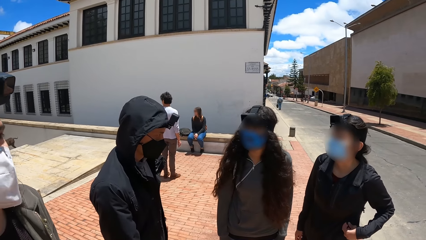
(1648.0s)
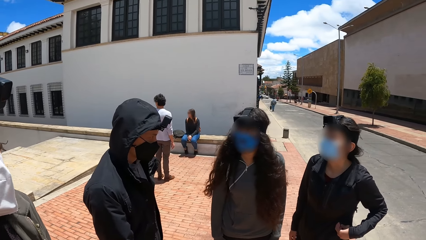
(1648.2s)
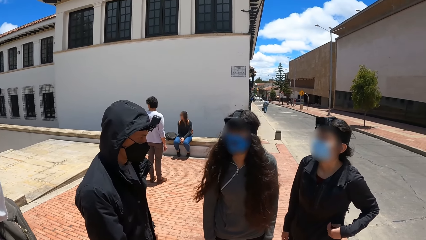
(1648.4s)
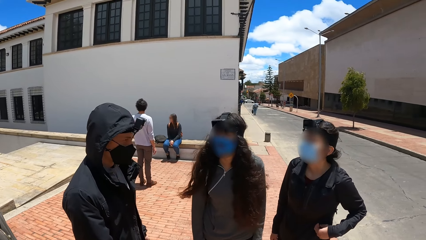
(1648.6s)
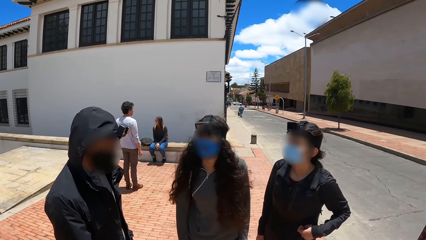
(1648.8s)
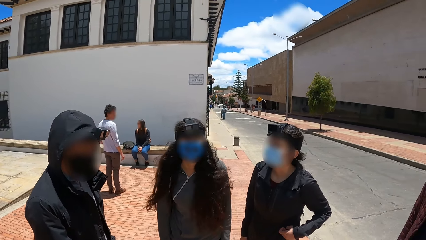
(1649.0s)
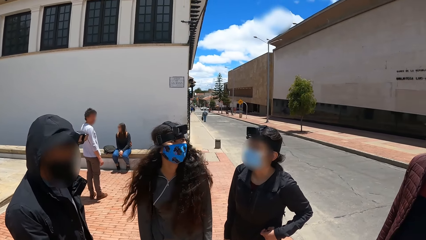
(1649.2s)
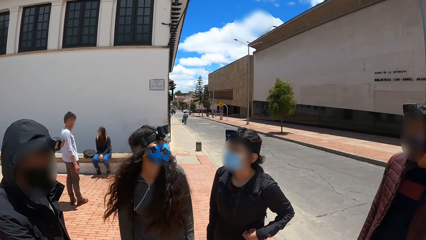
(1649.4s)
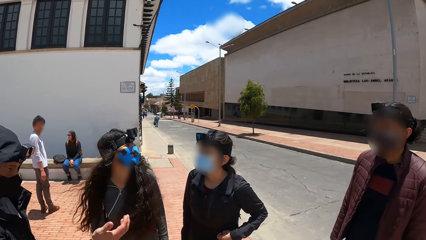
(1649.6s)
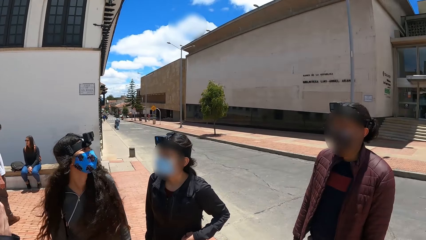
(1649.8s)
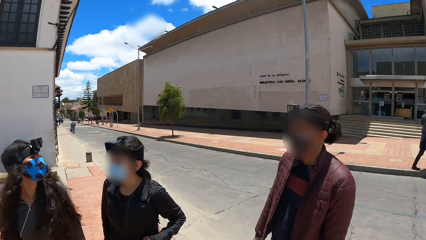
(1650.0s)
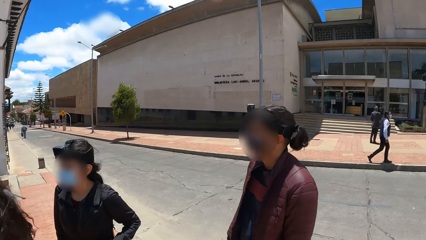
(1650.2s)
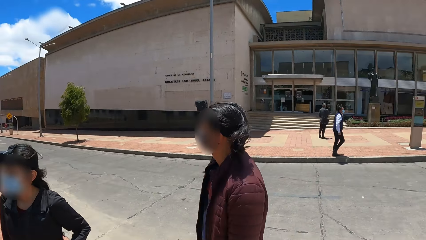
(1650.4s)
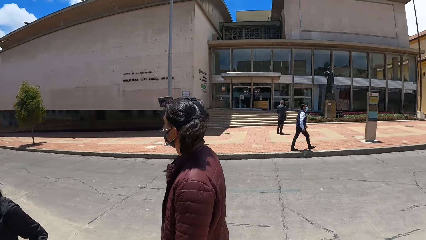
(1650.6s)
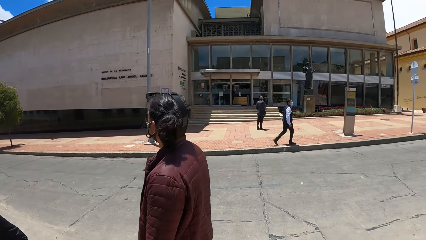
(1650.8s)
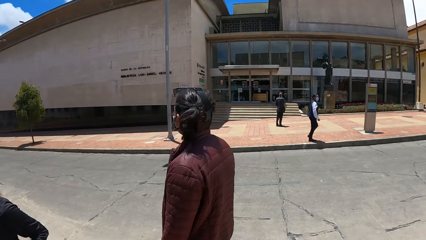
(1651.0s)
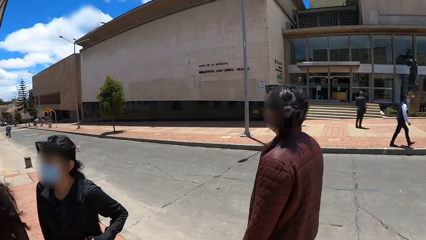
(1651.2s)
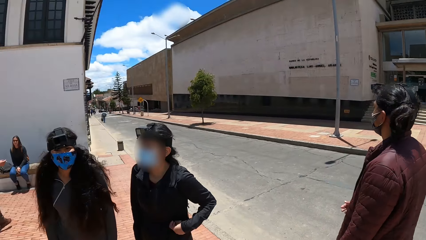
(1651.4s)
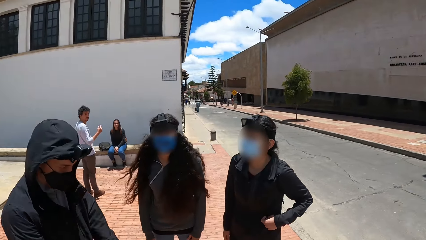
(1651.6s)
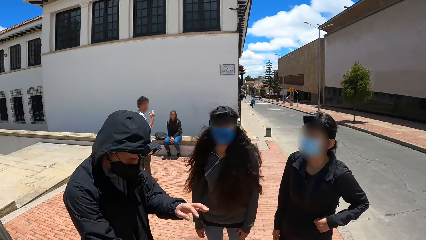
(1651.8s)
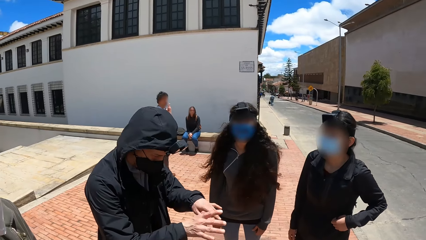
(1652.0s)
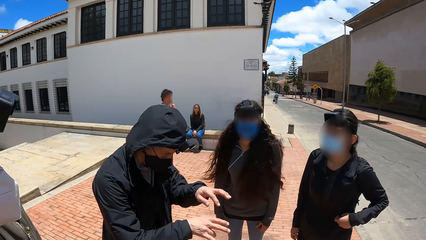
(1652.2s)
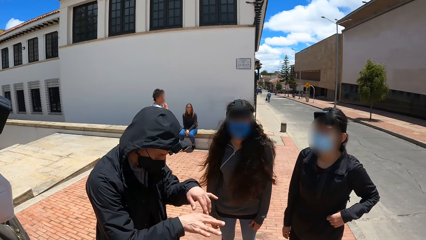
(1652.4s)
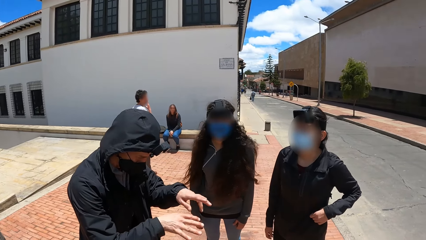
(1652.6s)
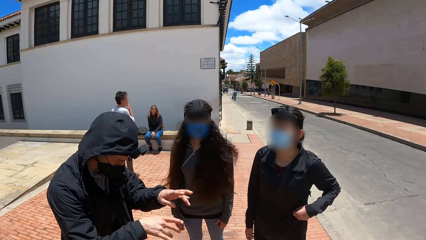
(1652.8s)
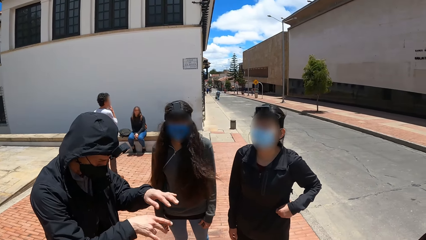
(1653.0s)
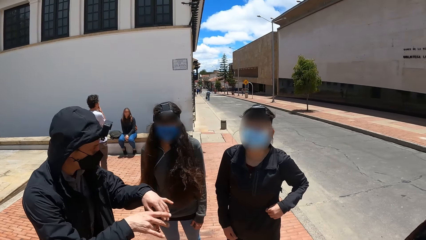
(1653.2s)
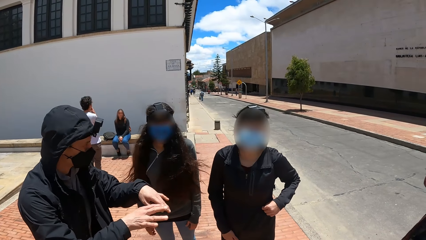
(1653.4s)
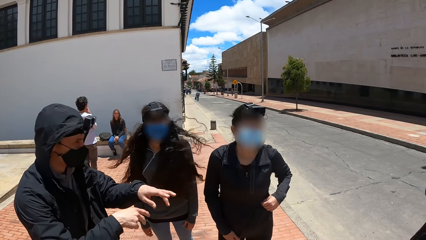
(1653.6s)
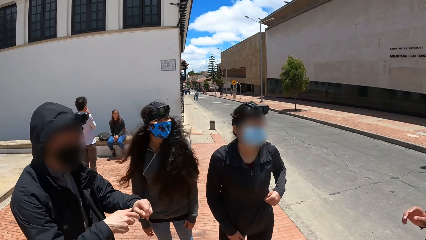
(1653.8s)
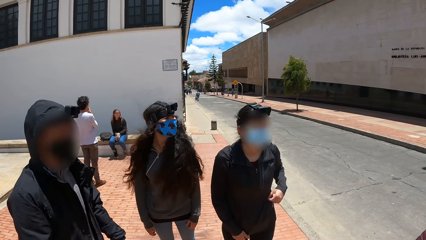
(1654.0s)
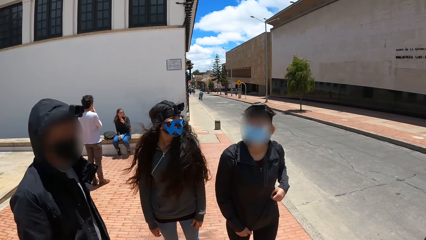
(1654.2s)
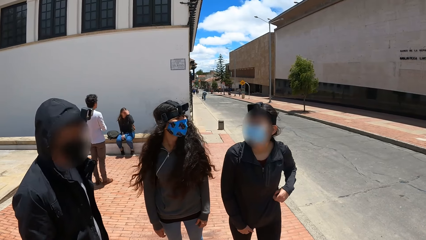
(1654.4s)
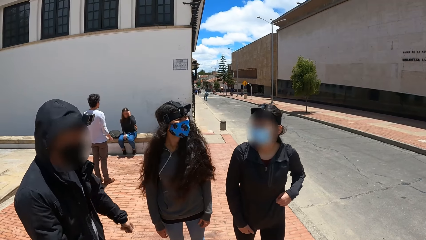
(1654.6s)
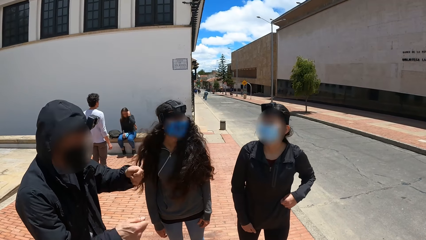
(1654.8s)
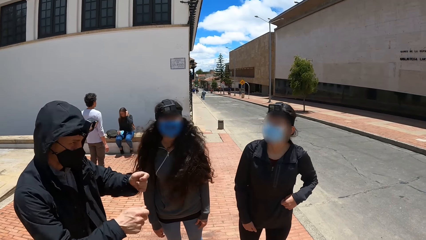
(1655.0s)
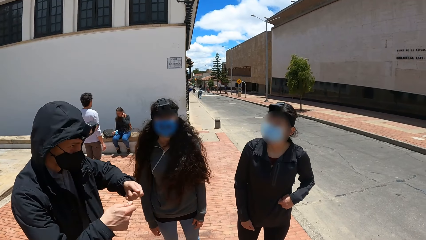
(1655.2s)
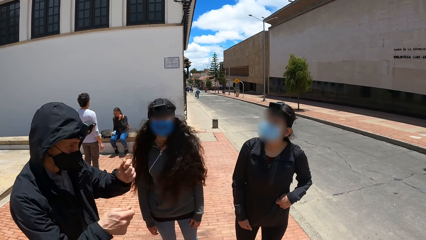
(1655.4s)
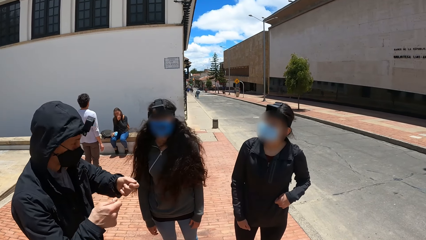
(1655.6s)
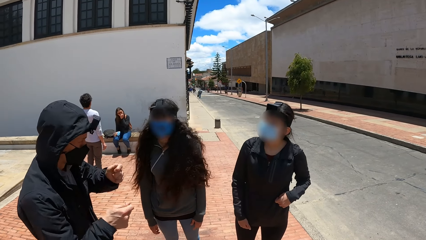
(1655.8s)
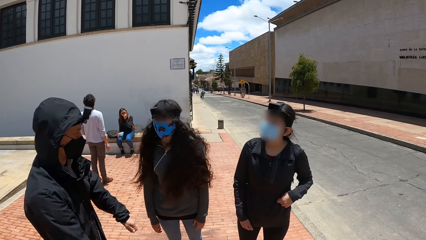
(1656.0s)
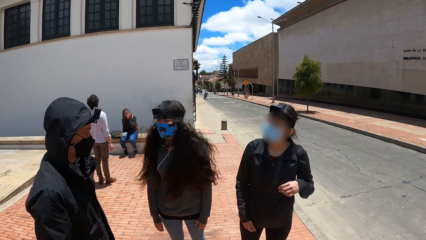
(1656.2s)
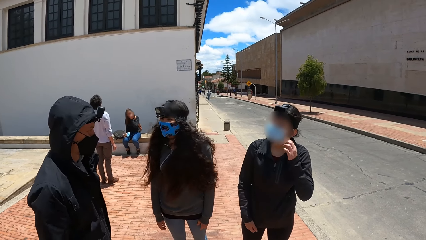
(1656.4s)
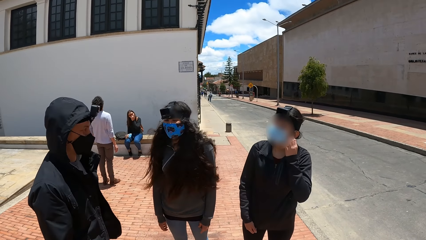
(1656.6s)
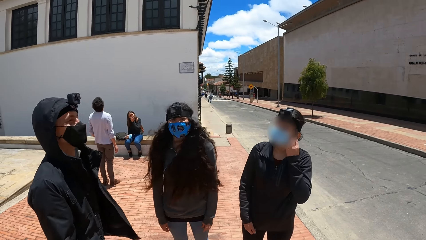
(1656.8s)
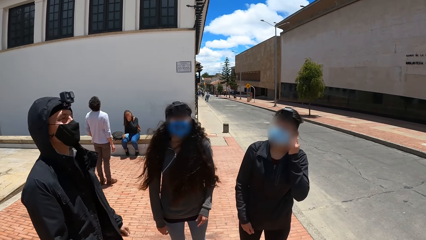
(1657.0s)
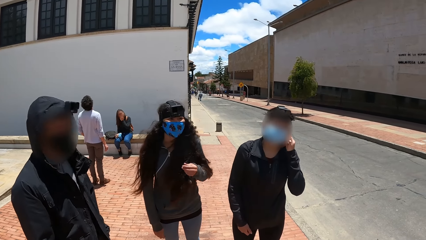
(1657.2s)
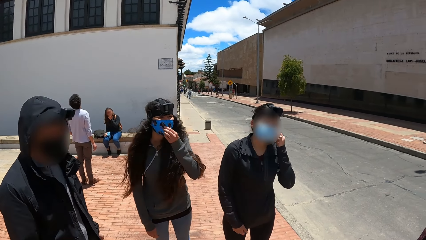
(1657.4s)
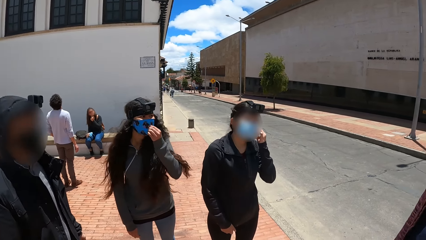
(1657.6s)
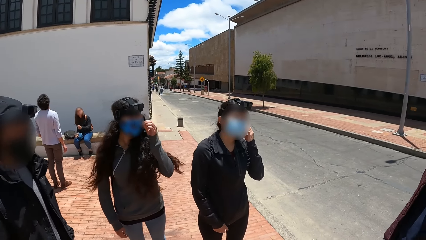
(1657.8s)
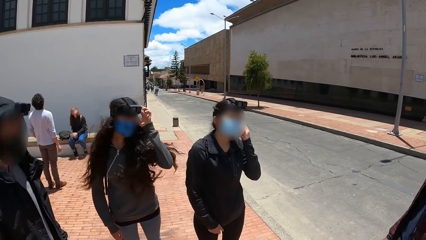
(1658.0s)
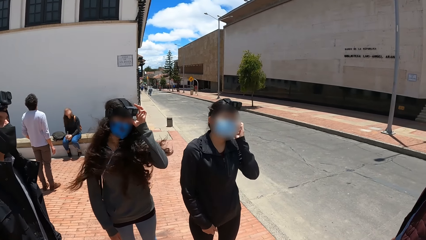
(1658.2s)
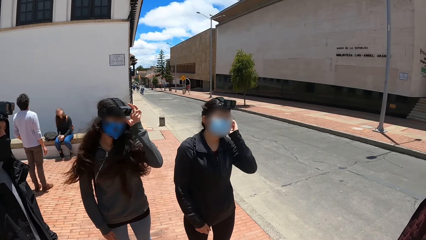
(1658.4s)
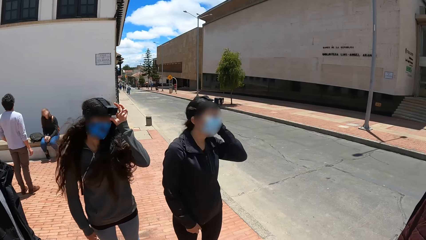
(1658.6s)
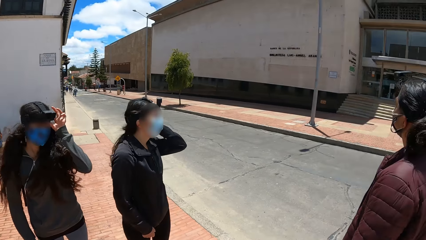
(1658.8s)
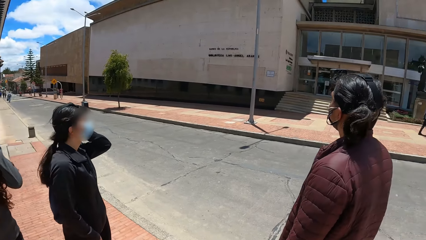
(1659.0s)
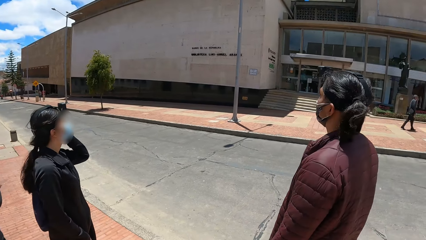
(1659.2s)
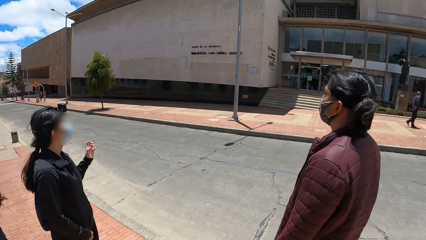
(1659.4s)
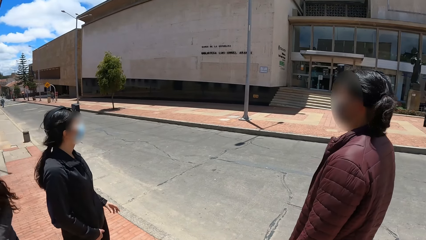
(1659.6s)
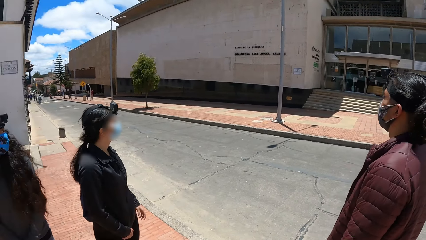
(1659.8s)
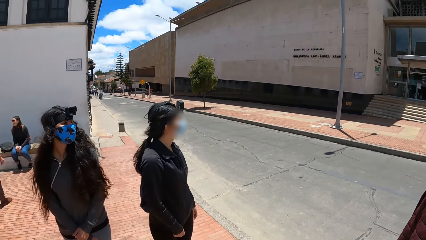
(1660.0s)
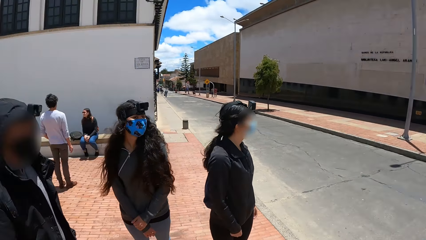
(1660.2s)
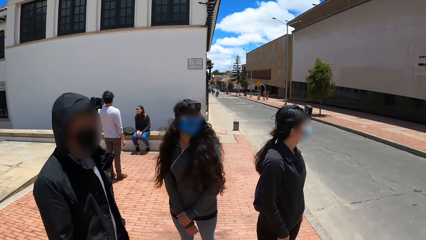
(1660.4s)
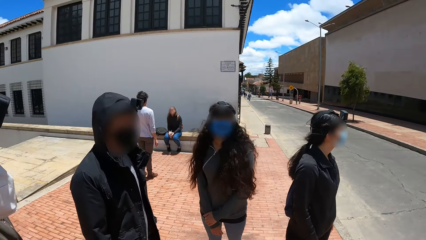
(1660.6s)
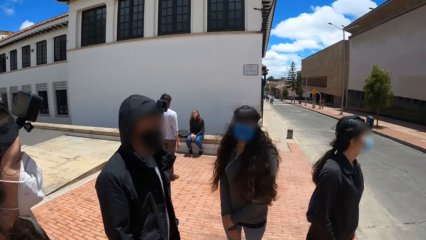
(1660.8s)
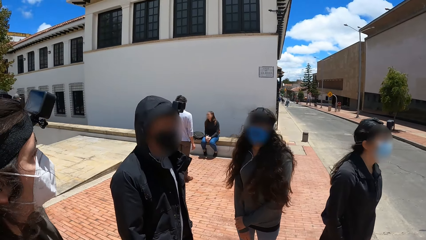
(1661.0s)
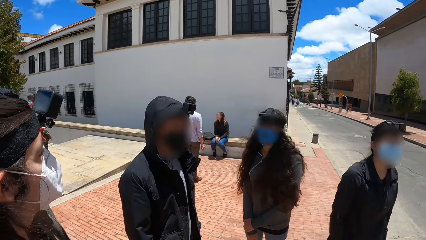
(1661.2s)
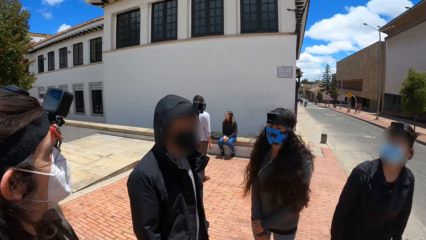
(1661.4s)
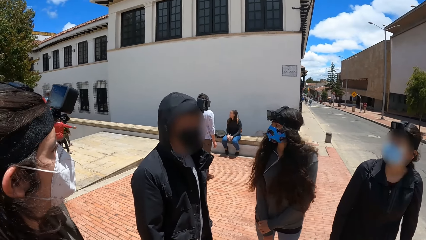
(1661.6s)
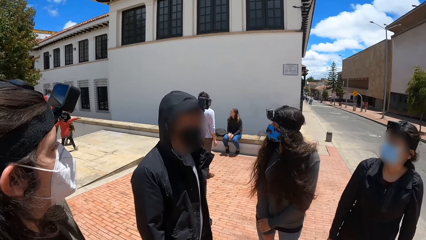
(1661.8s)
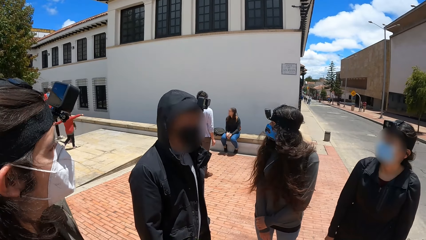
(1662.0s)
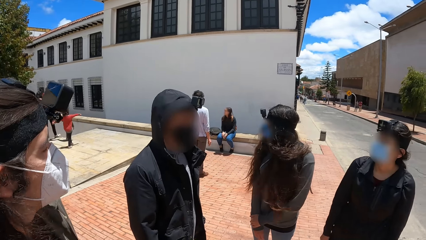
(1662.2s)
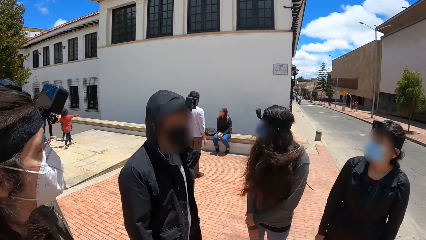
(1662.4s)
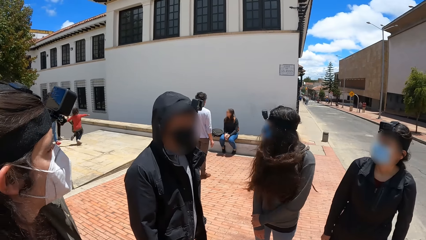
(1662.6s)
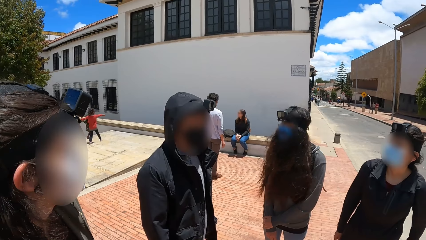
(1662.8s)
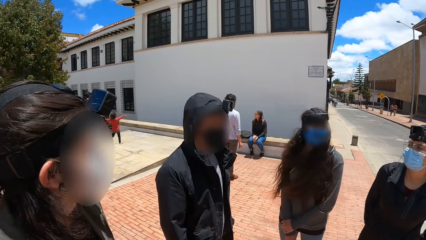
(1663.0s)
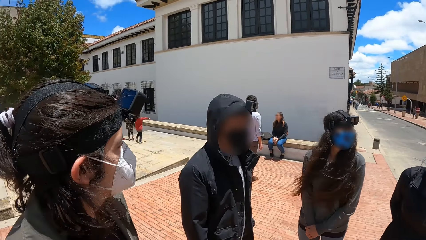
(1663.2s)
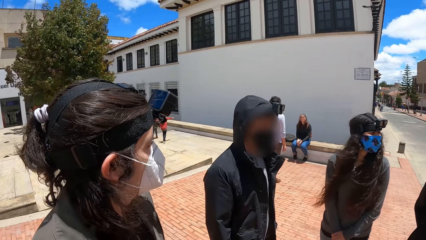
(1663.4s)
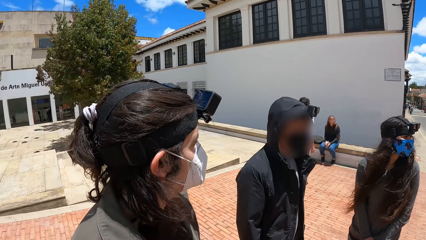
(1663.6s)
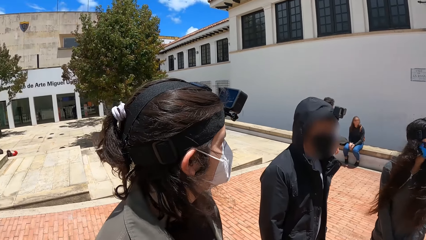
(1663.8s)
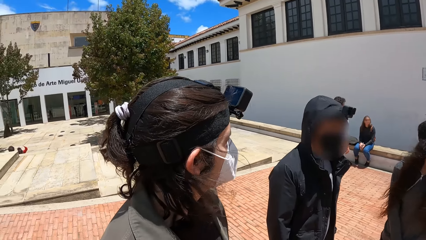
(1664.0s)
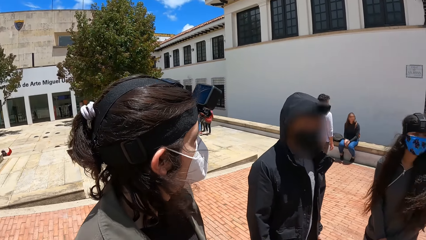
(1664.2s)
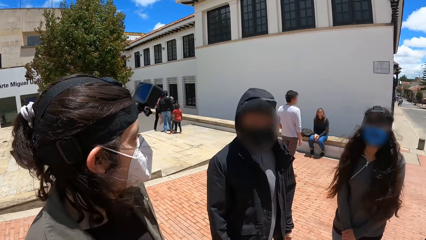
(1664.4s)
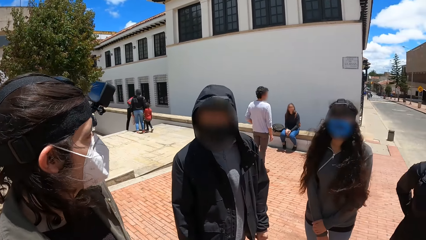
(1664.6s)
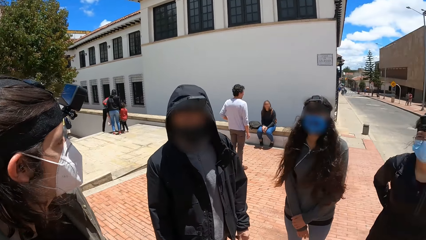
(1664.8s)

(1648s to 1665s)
A lady converses with a man. Another man converses with the first man. Another lady adjusts her earphone in her ear with her left hand. The first lady adjusts her nose mask with her left hand and adjusts a camera on her head with her left hand.
